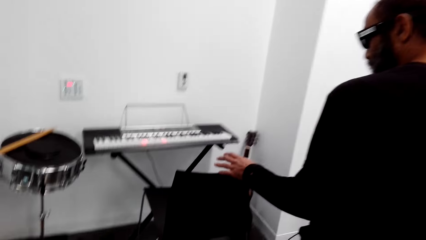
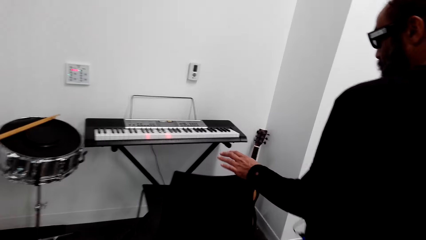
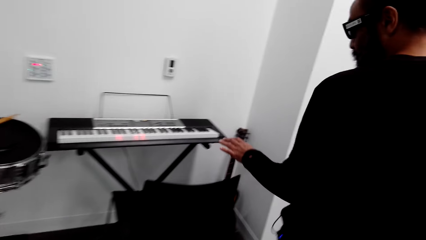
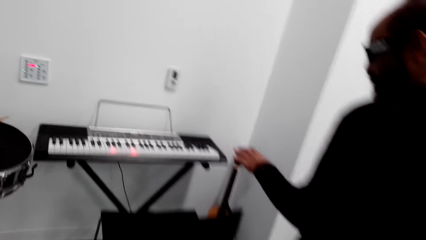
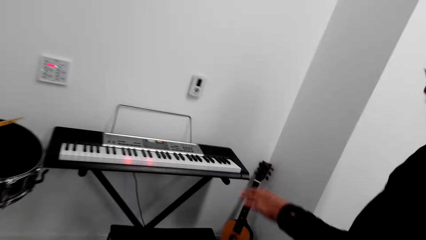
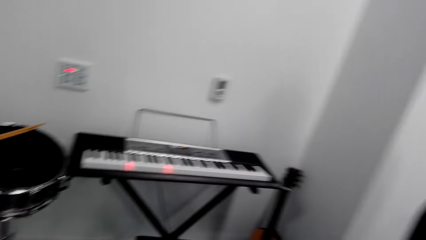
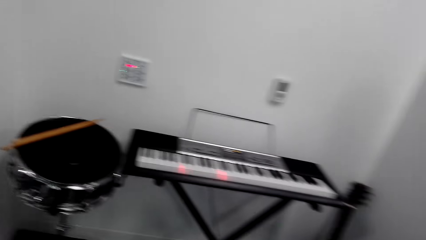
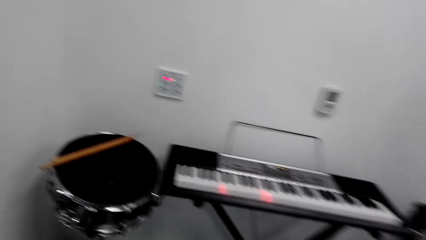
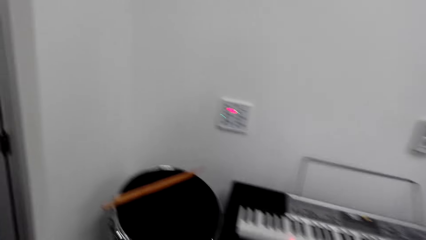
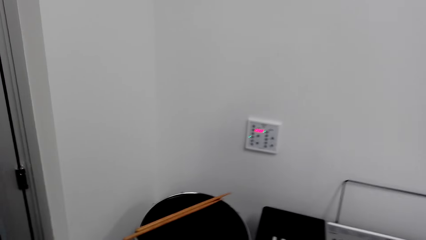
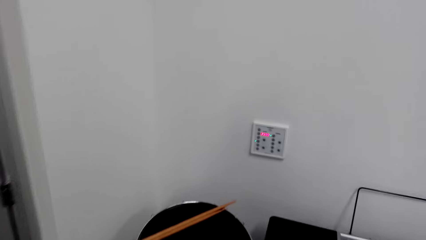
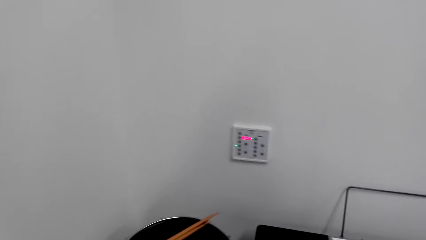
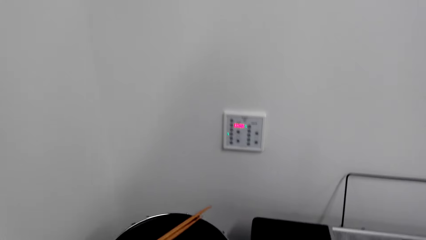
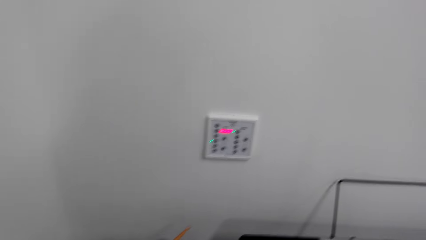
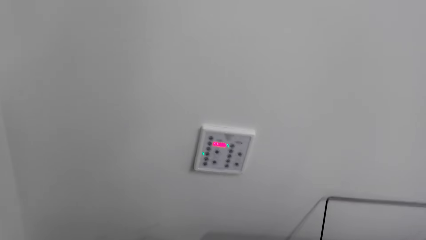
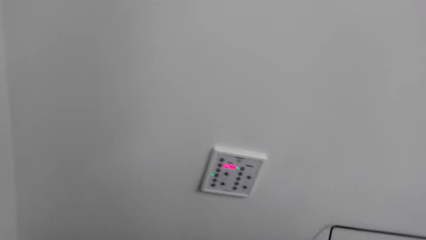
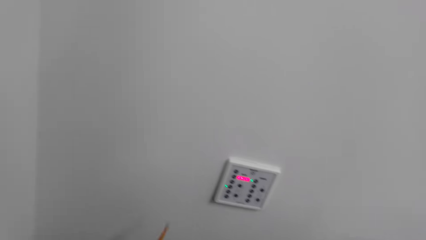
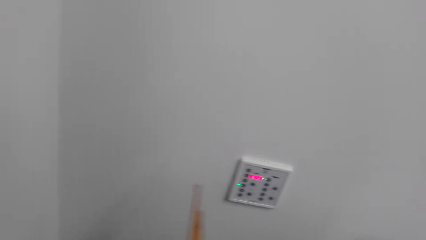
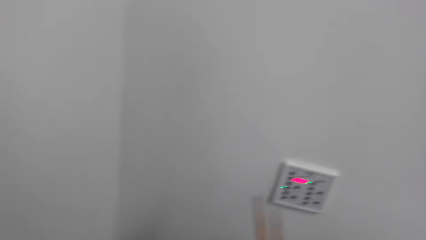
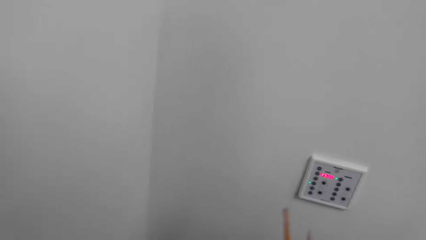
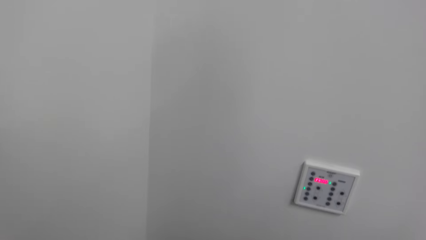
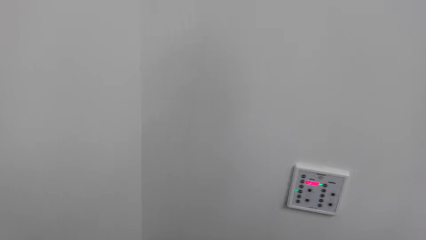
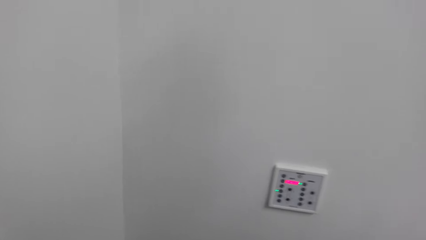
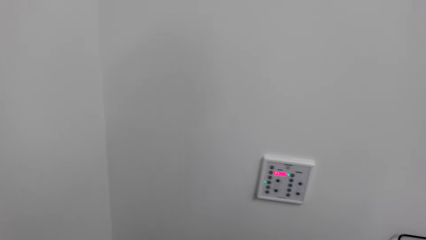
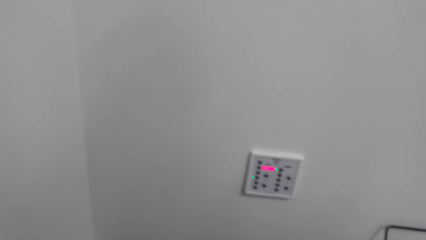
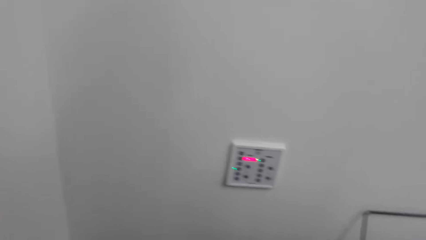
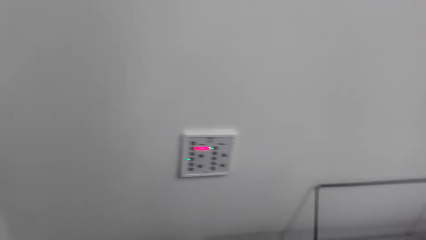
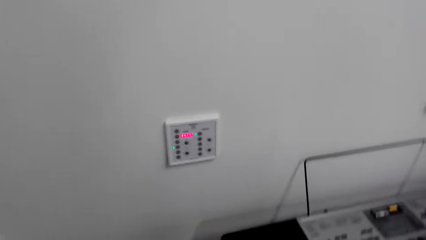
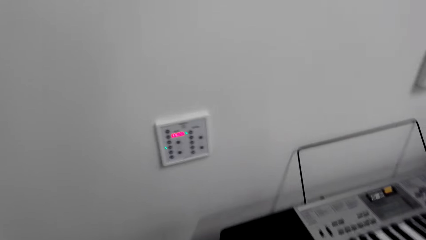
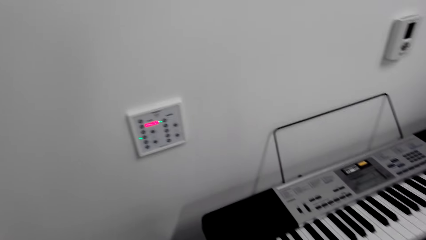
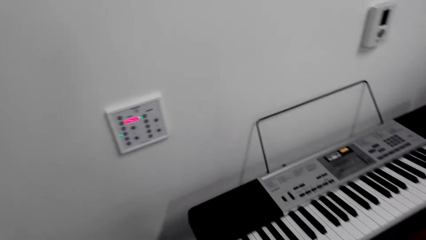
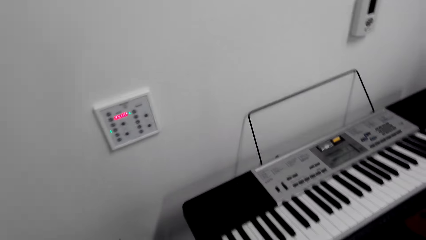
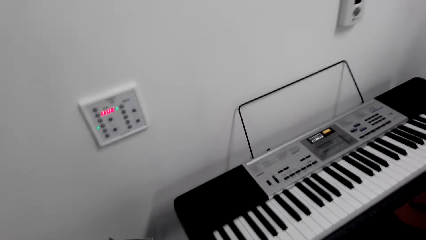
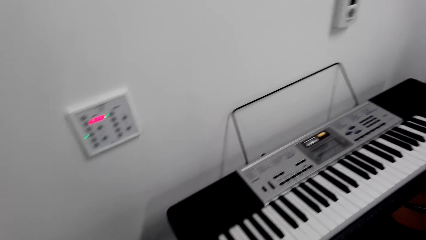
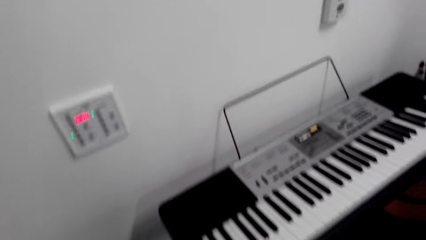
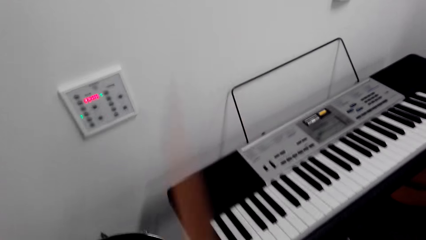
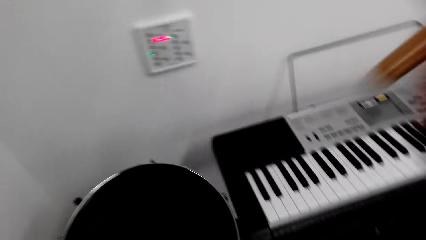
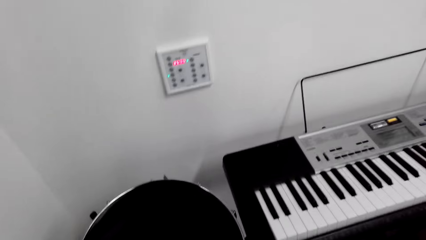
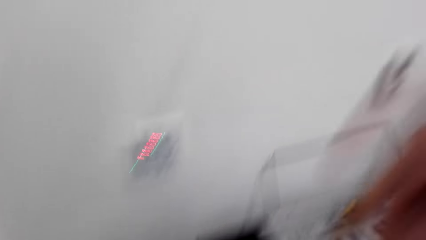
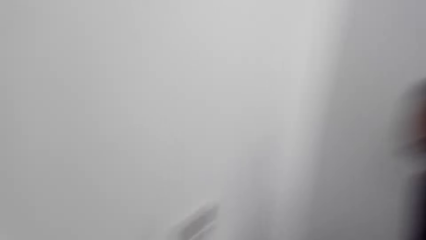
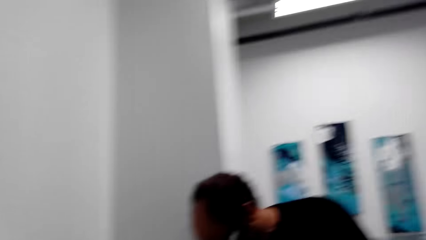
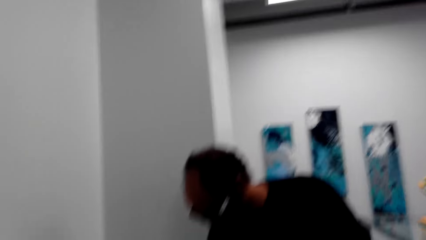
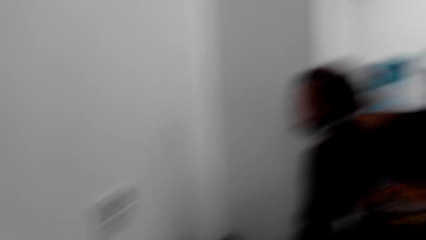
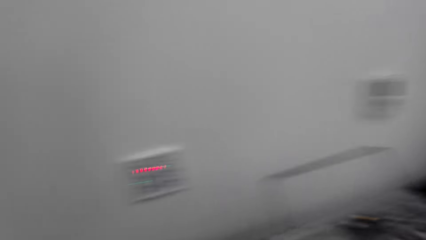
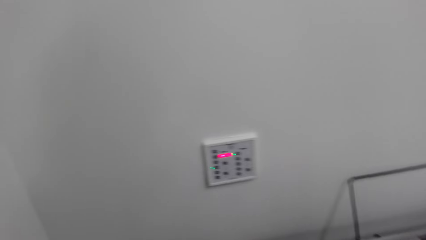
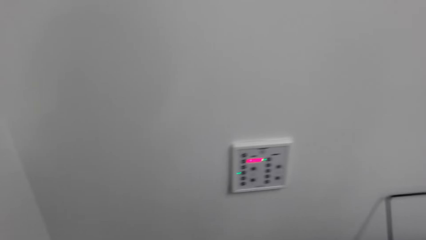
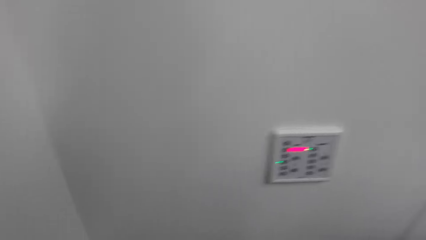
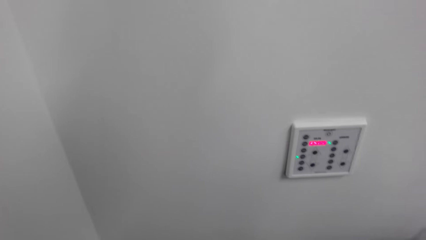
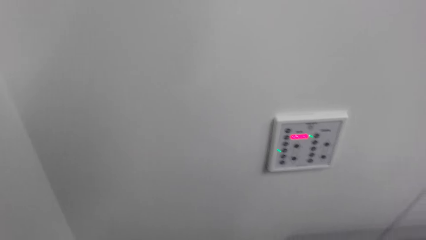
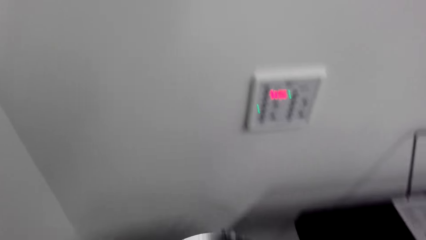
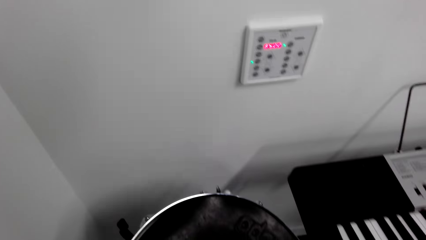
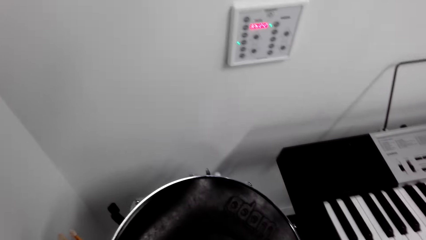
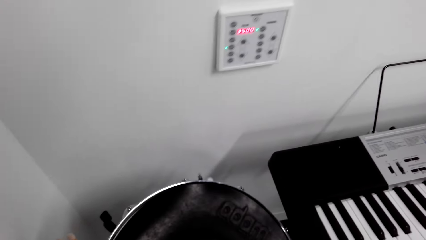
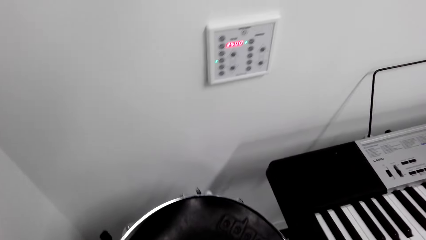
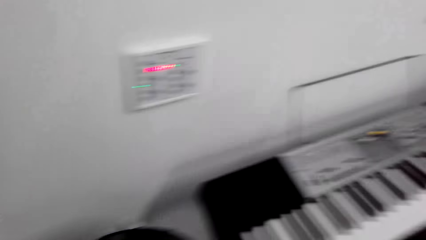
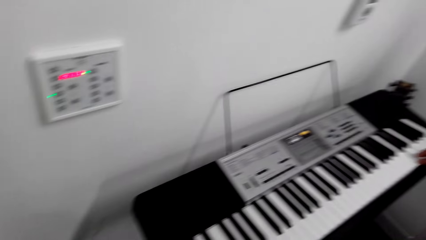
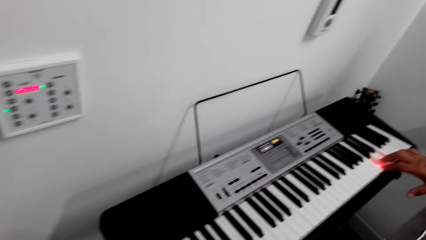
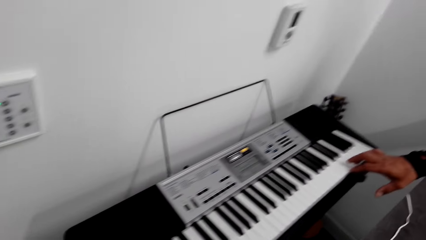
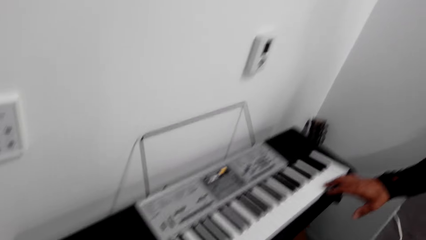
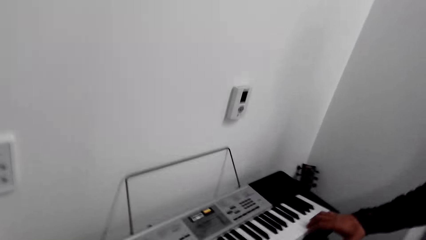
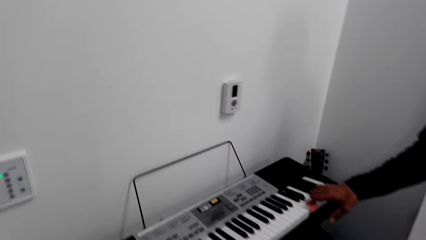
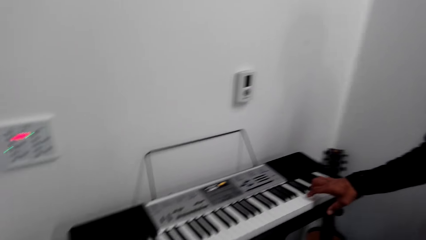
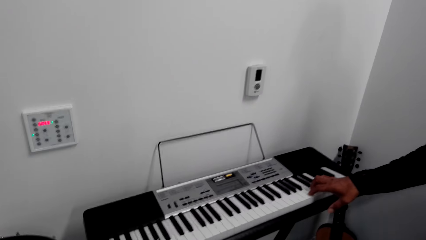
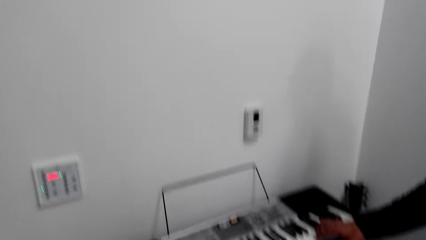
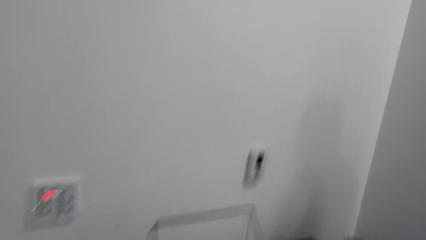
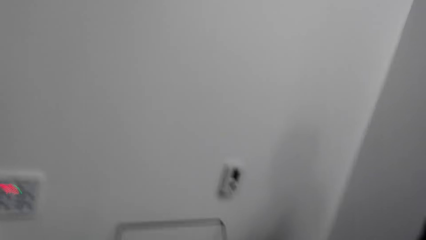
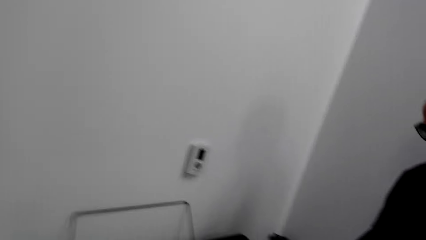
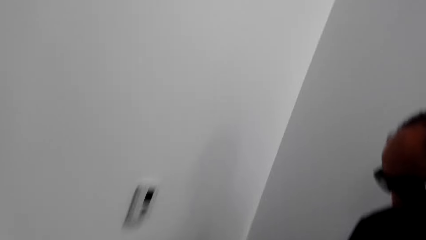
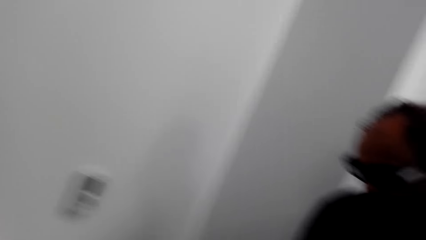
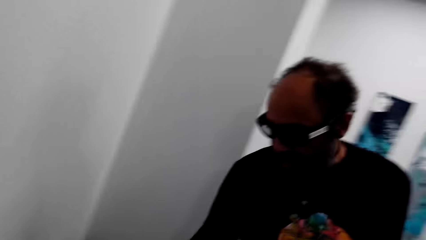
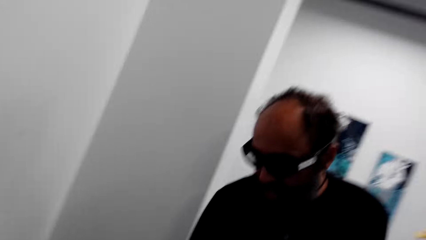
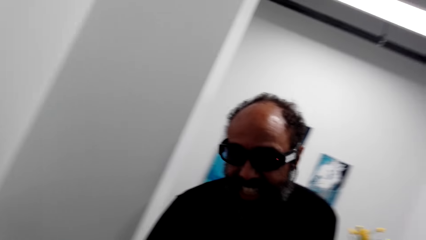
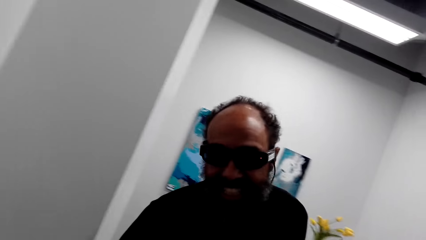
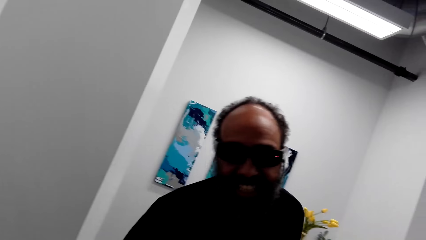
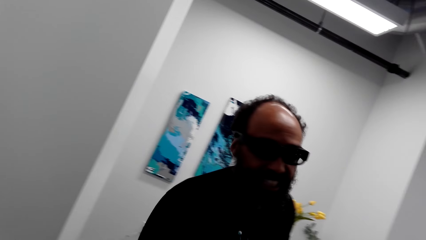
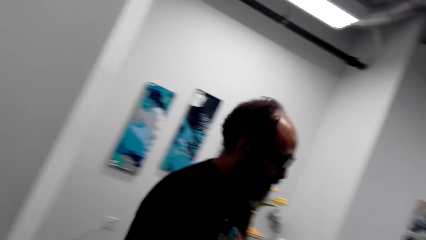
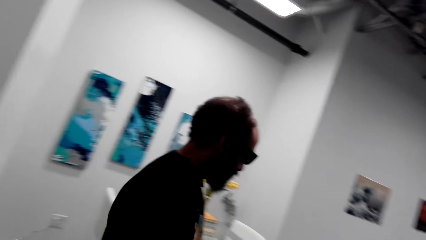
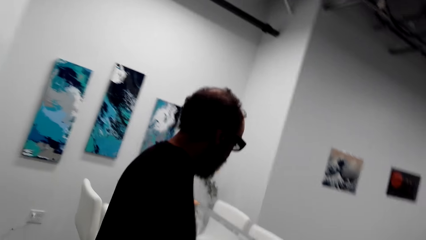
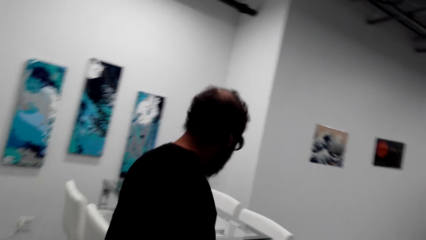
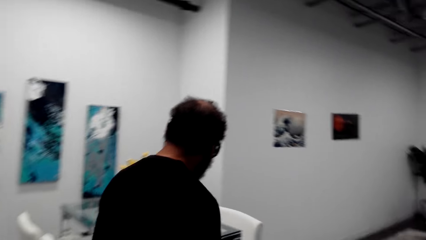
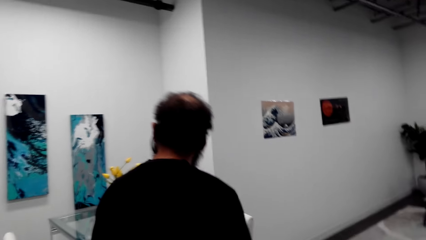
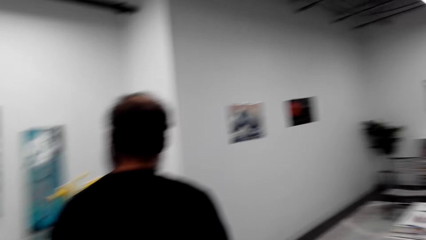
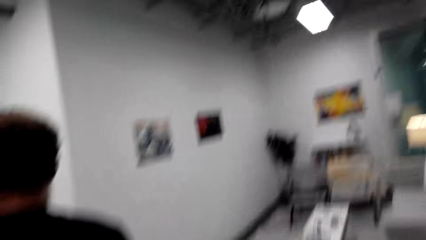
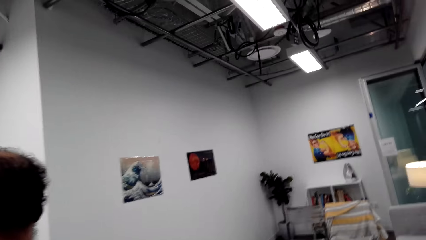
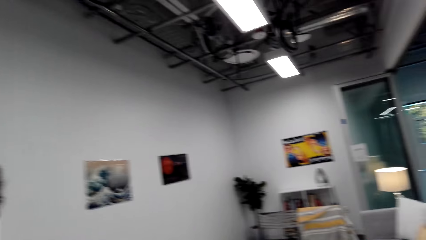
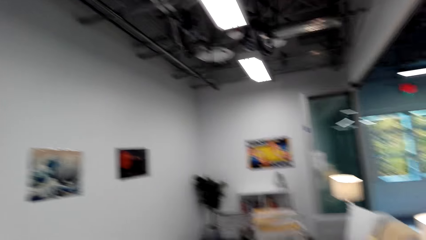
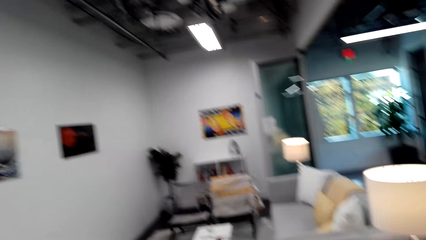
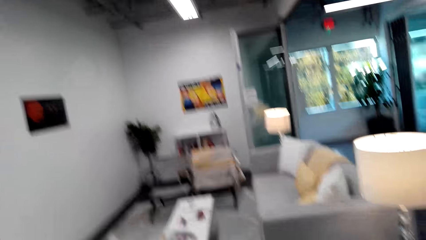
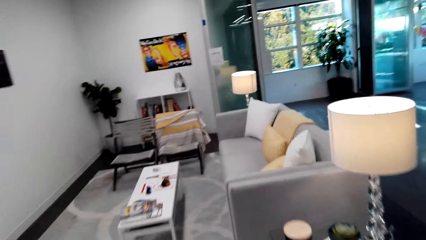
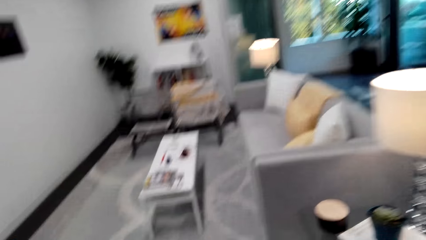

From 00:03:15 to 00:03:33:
The camera wearer picks up drum sticks and beats a drum in the room. A man stands near a piano. The man presses piano keys in the room. The man walks in the house. The camera wearer walks in the house.
